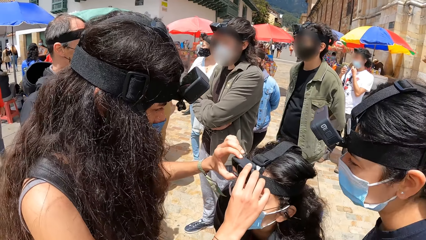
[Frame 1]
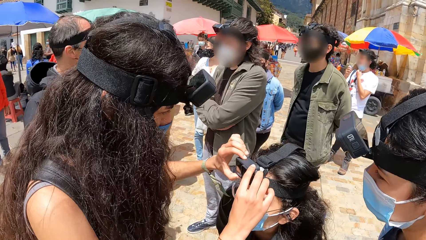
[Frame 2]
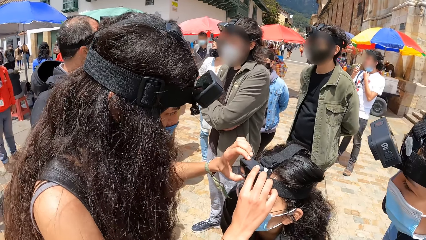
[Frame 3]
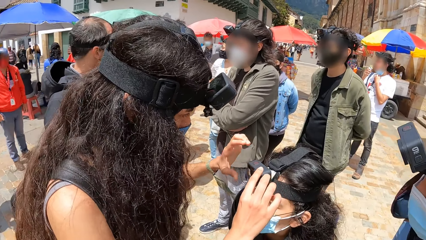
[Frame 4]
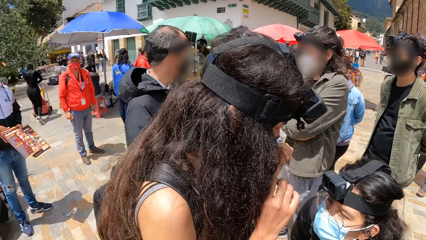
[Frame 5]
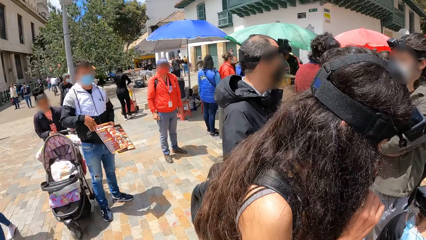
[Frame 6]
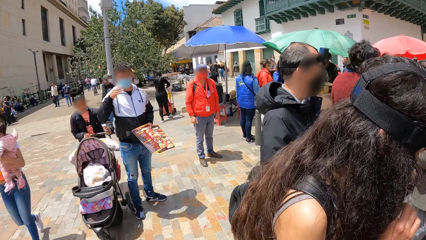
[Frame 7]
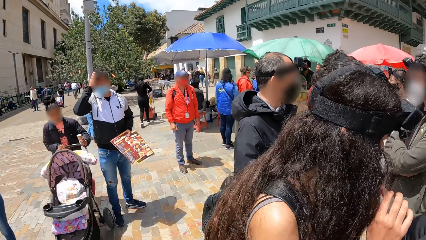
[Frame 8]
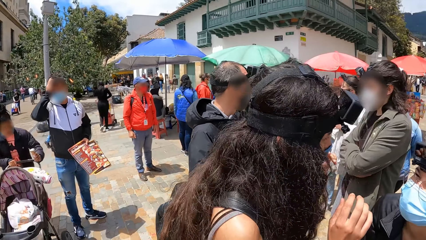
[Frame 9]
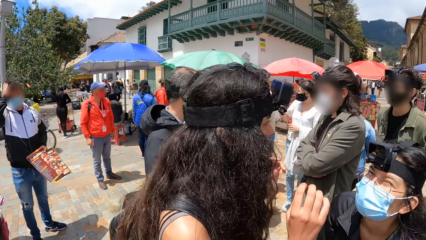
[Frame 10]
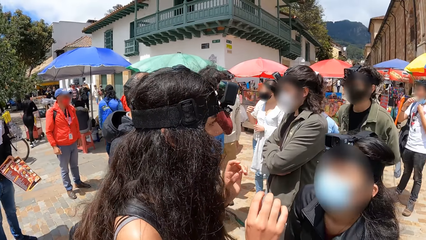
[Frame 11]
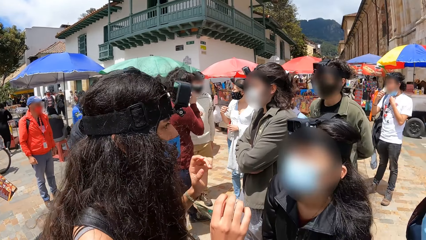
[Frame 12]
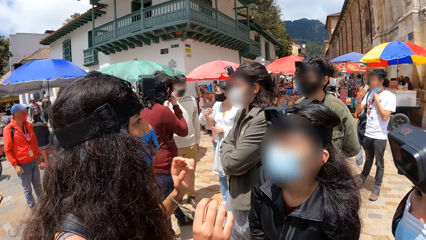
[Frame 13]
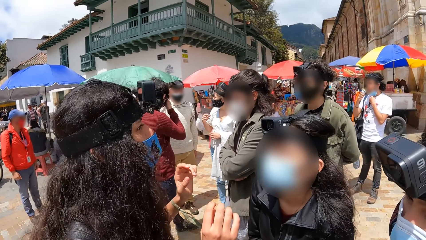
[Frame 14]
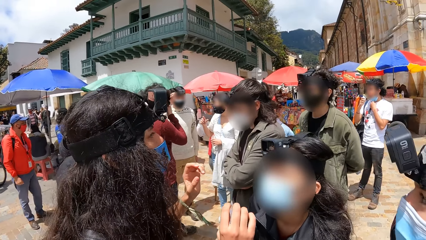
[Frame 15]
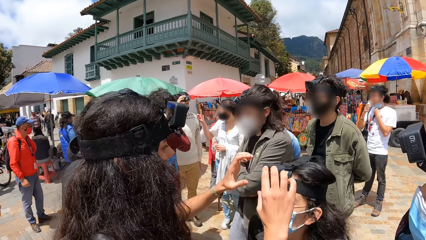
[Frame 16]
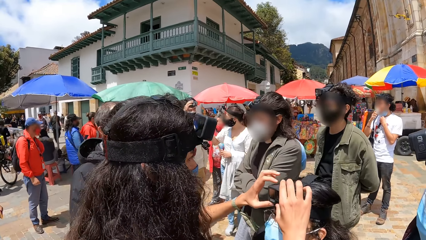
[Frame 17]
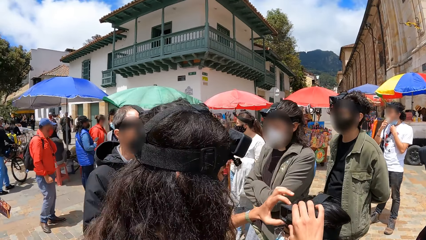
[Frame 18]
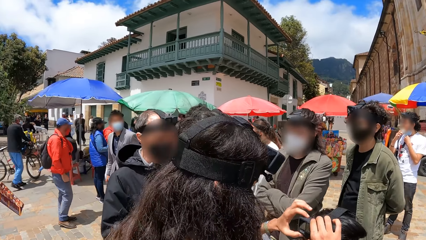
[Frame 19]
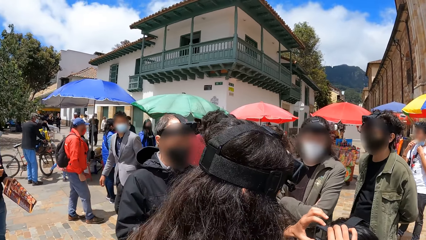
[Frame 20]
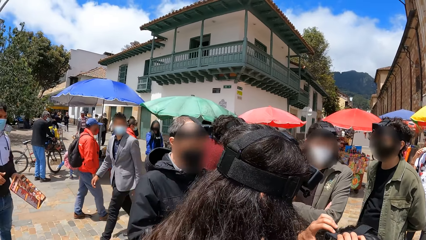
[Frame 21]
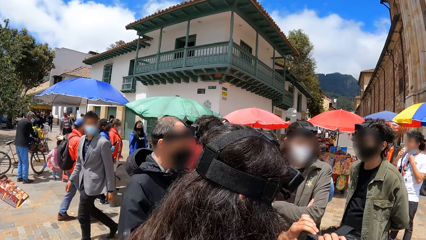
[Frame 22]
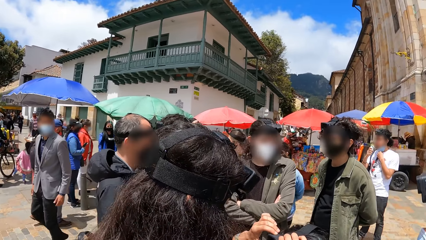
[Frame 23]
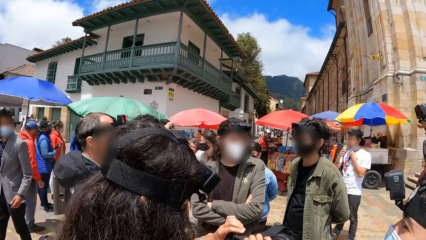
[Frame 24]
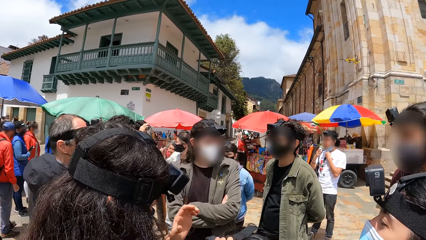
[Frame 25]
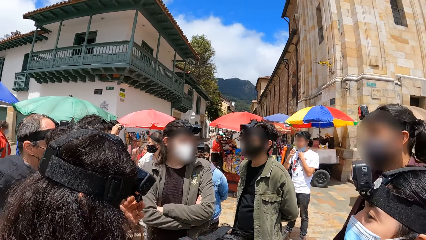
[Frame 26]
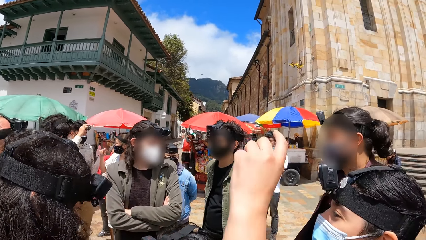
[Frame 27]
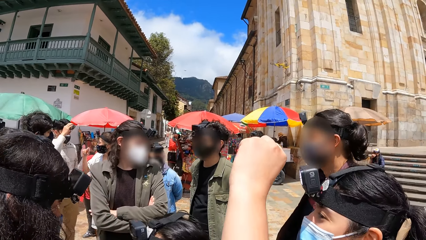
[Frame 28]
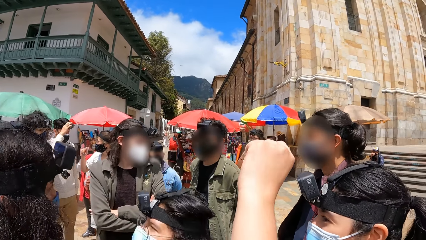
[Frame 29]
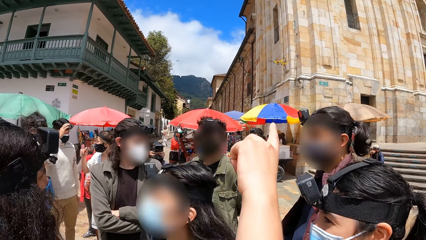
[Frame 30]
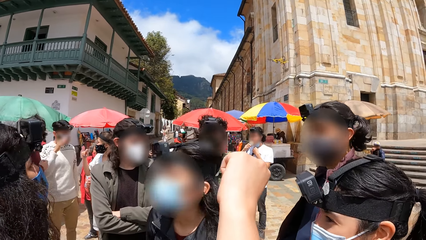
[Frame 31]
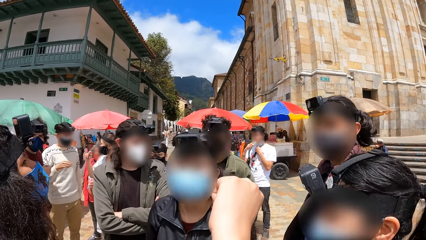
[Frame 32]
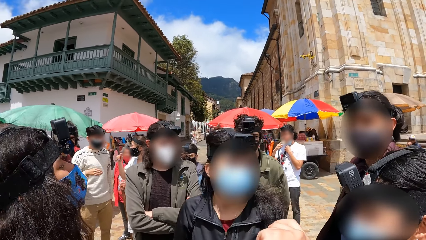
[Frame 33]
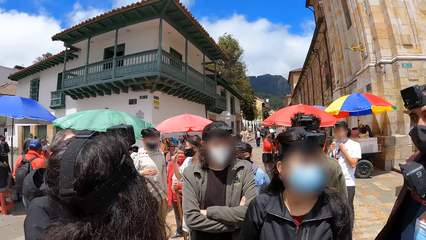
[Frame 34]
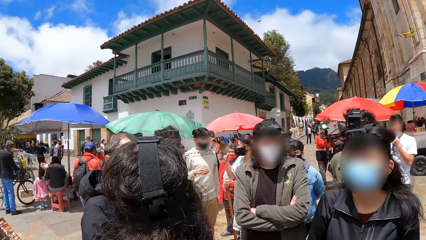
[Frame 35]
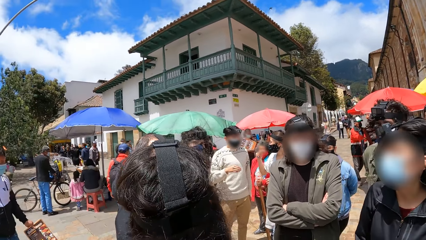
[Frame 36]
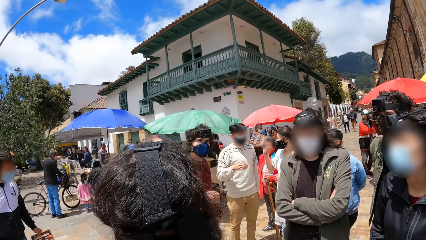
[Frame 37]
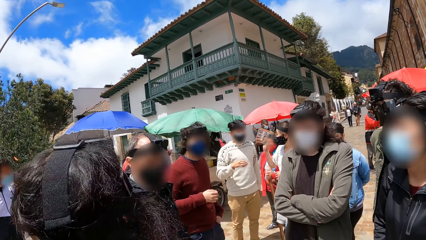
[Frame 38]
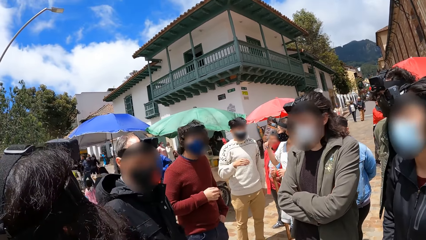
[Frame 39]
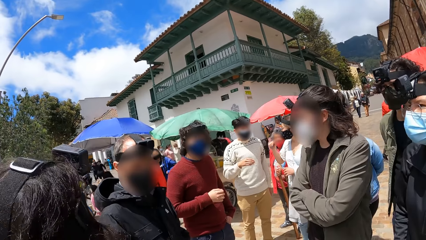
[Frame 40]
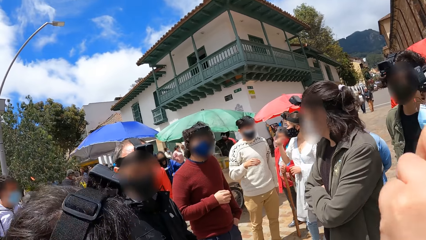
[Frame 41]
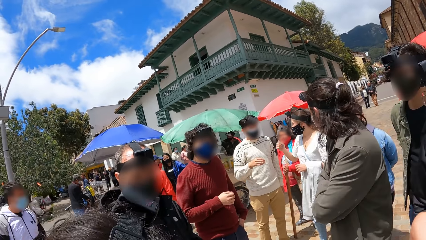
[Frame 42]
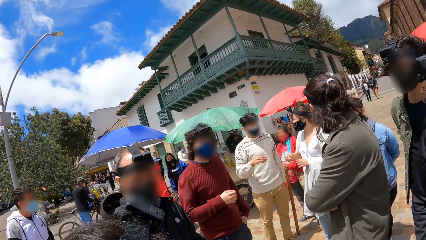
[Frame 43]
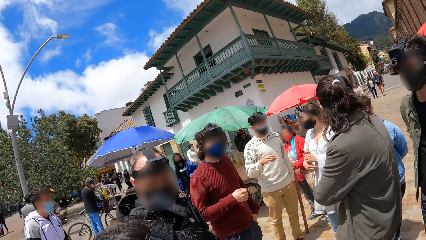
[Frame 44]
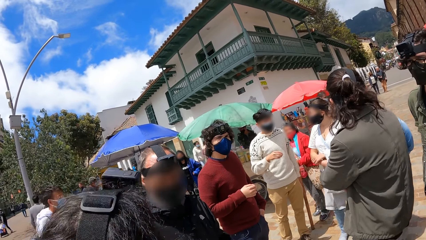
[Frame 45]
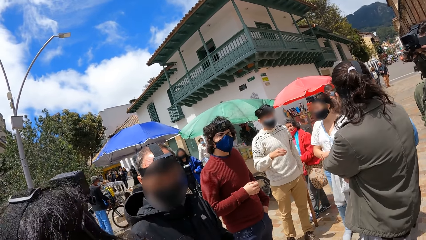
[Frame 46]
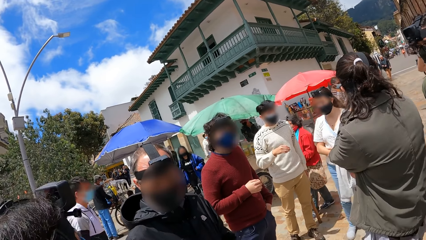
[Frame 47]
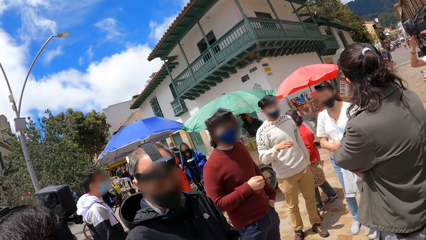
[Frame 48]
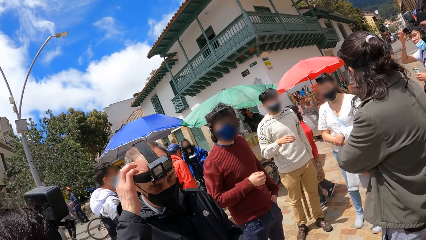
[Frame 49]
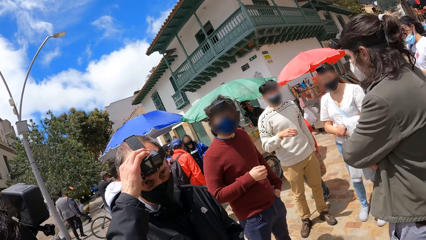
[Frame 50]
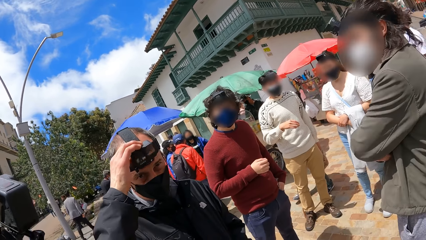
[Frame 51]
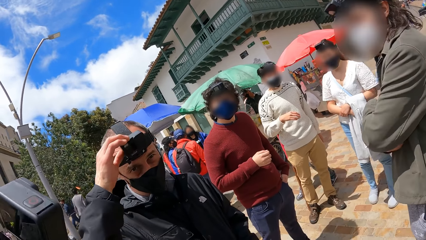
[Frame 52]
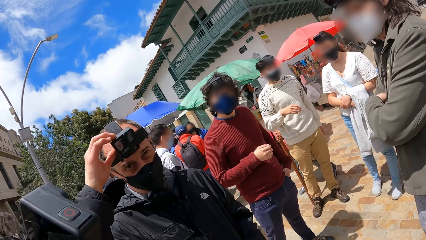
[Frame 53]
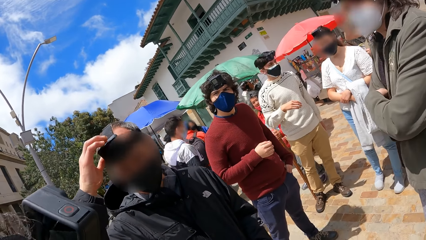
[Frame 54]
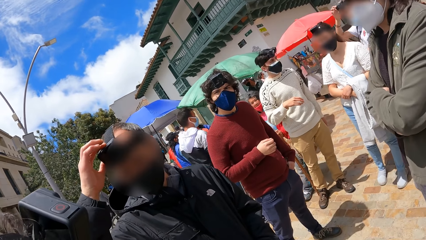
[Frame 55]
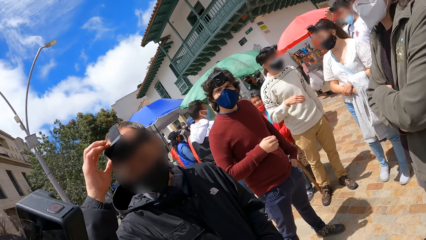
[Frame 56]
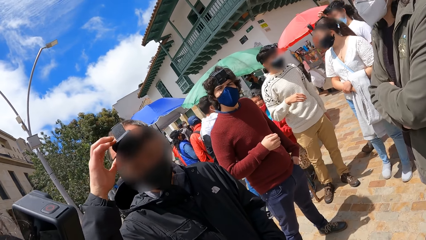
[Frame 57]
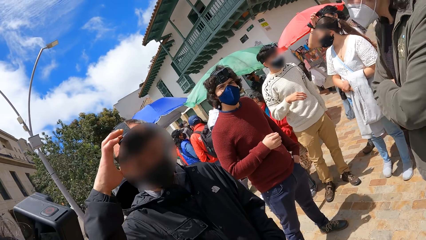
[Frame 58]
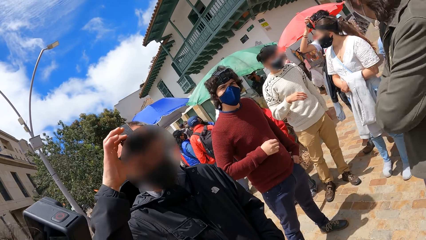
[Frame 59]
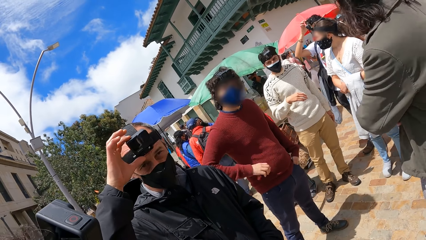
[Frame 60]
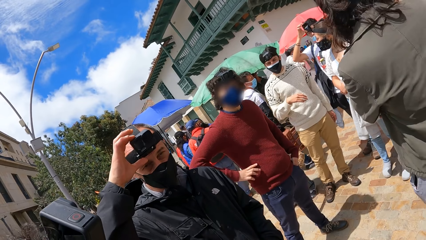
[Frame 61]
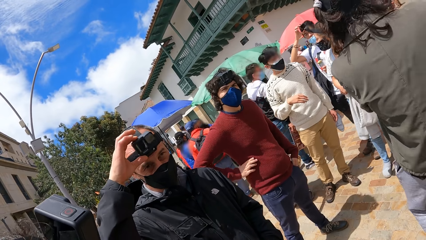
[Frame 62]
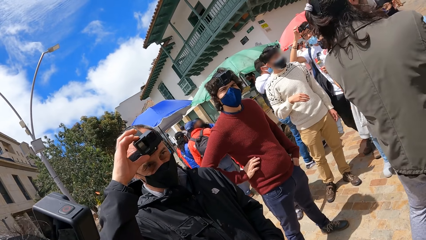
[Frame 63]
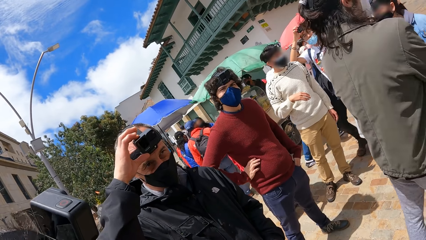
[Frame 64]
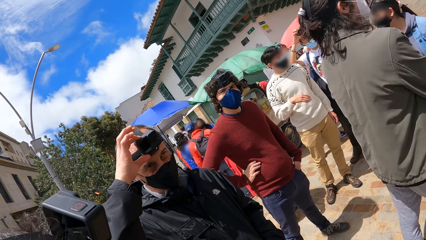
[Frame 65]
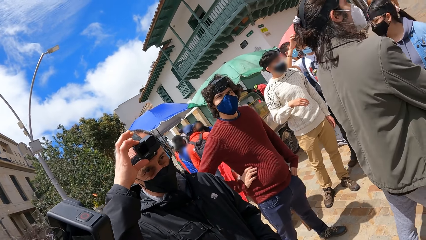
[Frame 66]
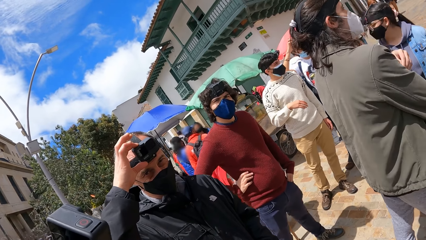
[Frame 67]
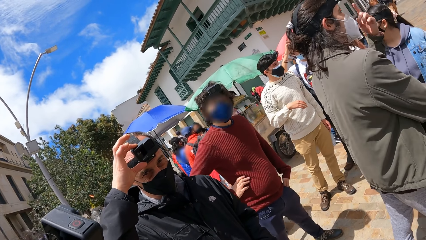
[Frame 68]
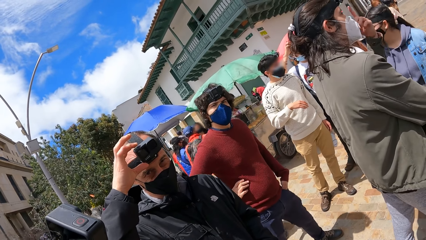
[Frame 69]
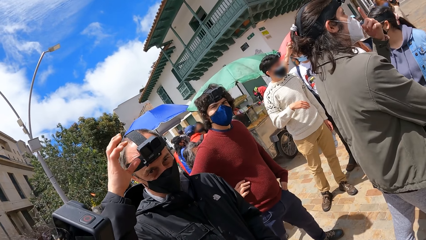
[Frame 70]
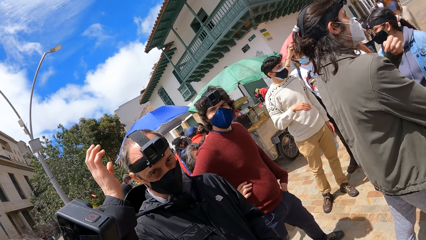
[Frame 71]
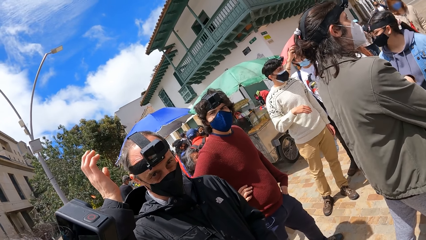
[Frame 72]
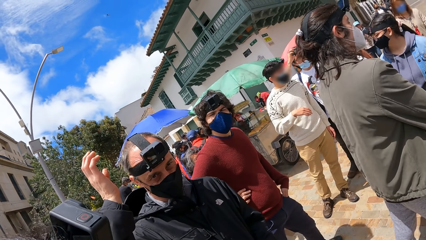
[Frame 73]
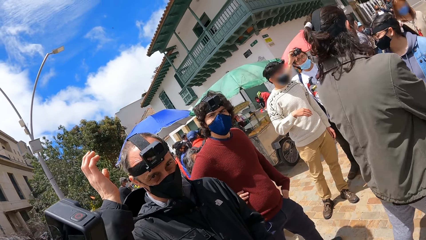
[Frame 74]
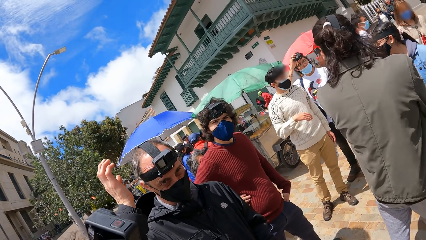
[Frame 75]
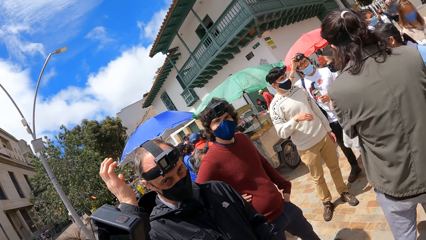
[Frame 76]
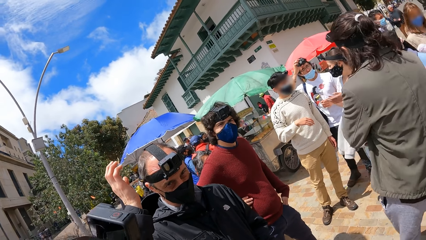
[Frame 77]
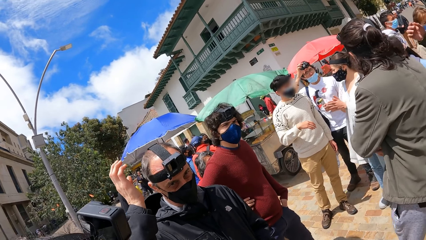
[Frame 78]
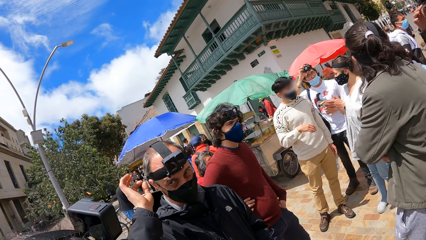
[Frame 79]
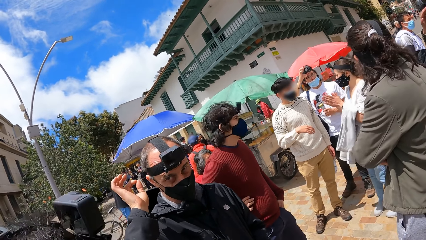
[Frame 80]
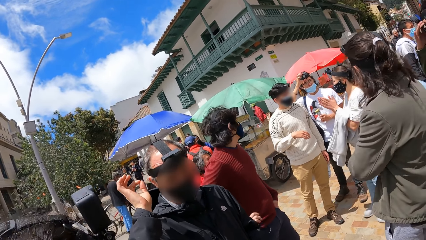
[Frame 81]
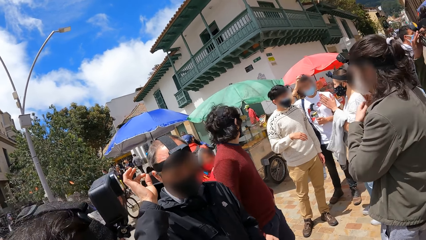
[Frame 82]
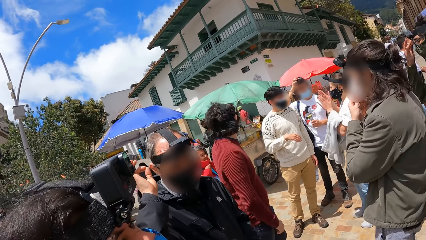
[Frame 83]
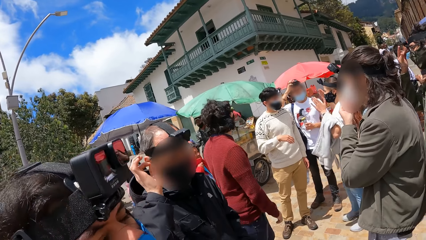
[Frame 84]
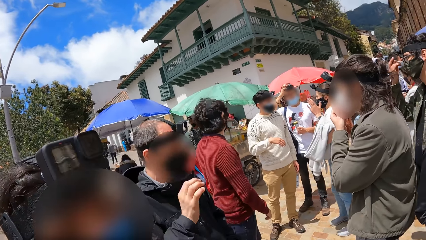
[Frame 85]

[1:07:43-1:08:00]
The woman adjusts the camera on the boy's head with both hands. The camera wearer looks around. Another woman adjusts the camera on a third woman's head. The camera wearer looks around. A man adjusts a camera on his head with his right hand. The camera wearer interacts with the man. Another man touches his face with his left hand.
